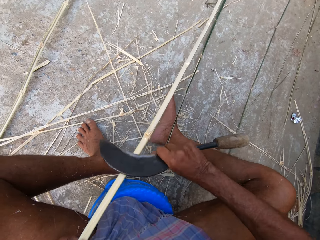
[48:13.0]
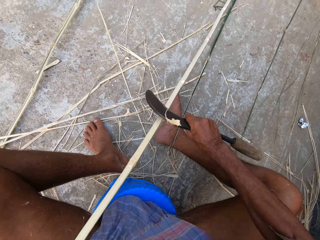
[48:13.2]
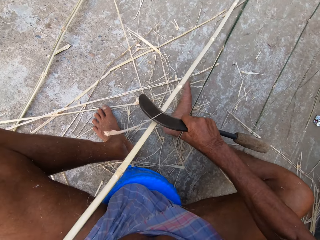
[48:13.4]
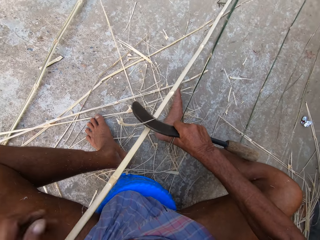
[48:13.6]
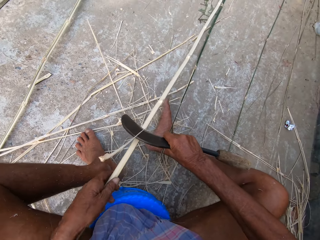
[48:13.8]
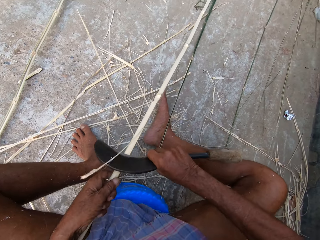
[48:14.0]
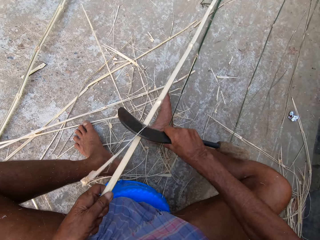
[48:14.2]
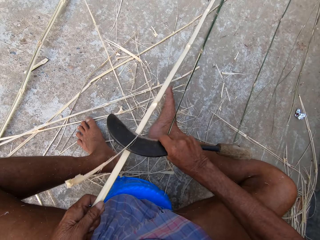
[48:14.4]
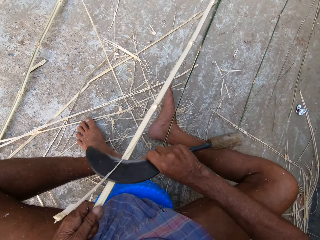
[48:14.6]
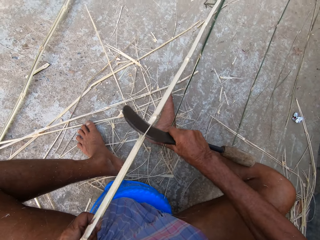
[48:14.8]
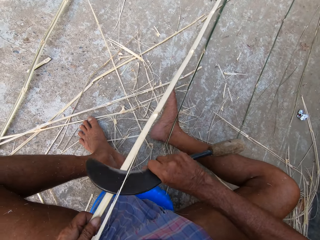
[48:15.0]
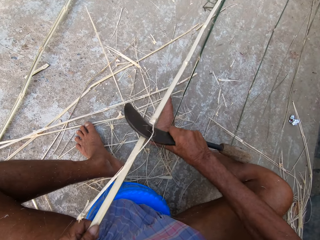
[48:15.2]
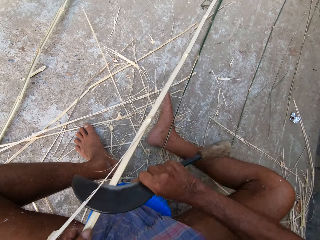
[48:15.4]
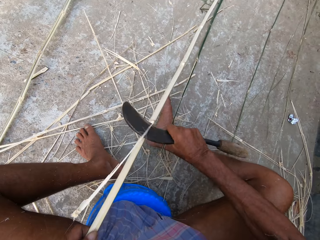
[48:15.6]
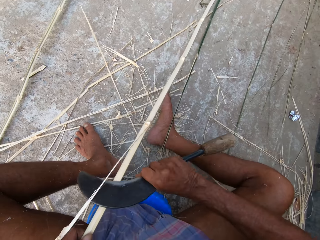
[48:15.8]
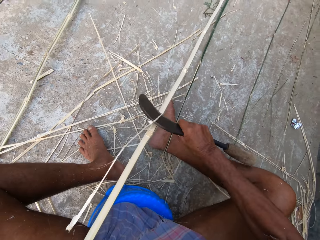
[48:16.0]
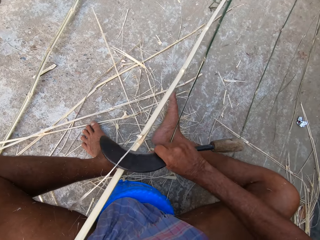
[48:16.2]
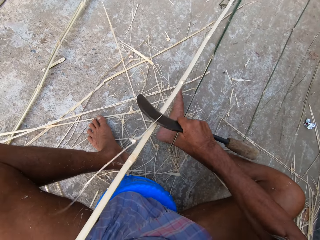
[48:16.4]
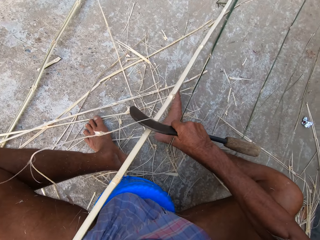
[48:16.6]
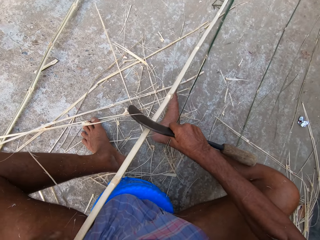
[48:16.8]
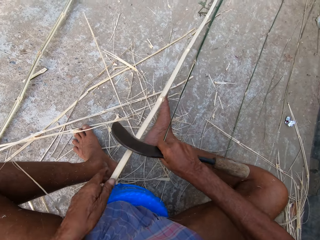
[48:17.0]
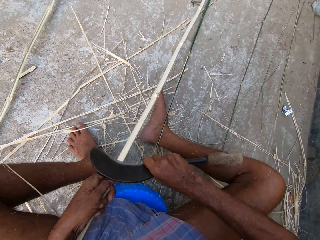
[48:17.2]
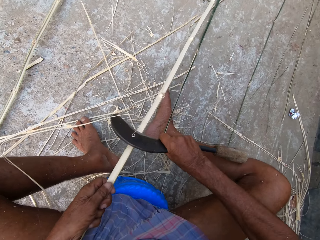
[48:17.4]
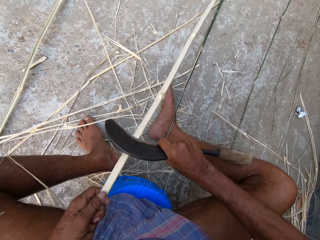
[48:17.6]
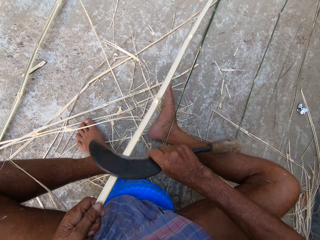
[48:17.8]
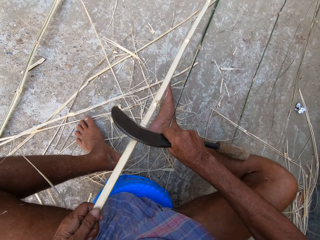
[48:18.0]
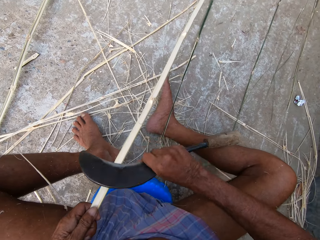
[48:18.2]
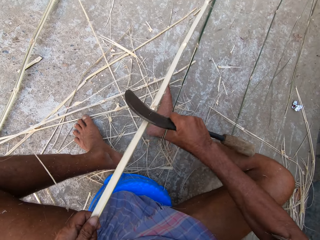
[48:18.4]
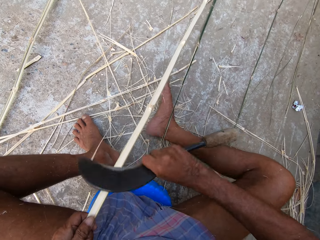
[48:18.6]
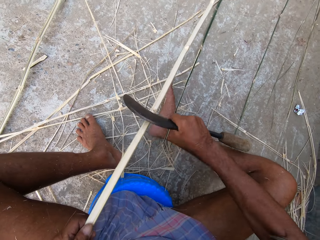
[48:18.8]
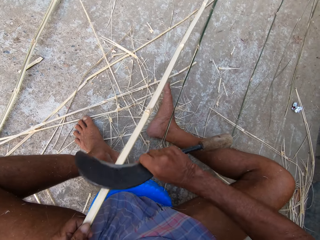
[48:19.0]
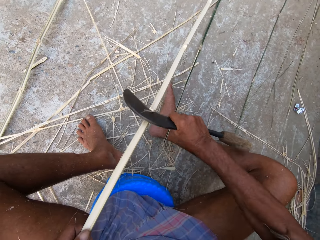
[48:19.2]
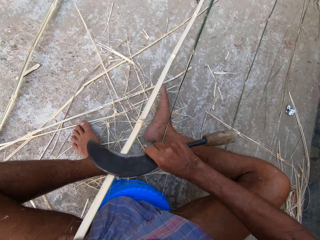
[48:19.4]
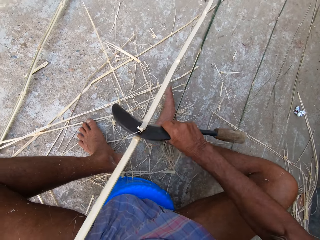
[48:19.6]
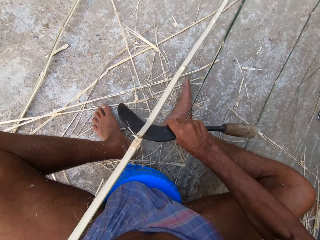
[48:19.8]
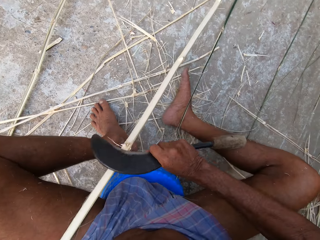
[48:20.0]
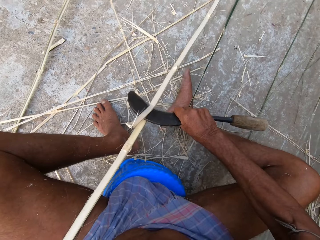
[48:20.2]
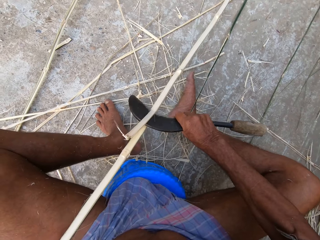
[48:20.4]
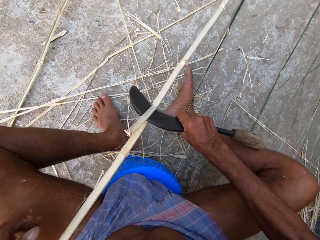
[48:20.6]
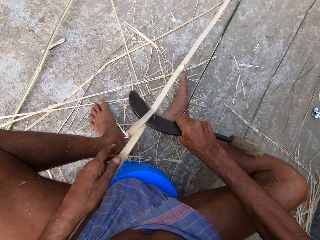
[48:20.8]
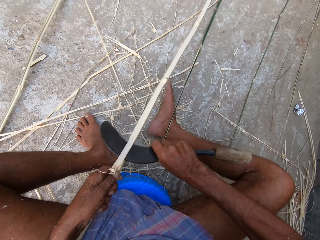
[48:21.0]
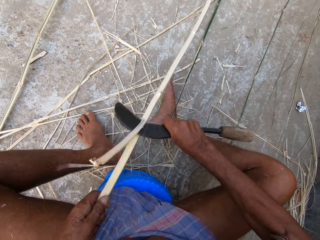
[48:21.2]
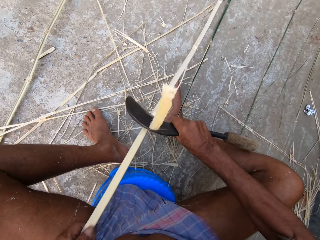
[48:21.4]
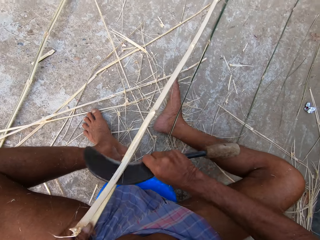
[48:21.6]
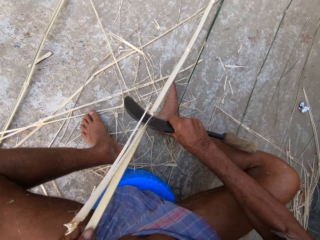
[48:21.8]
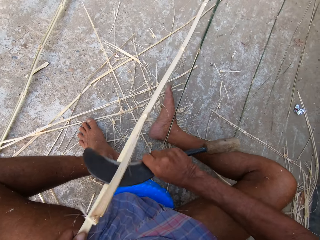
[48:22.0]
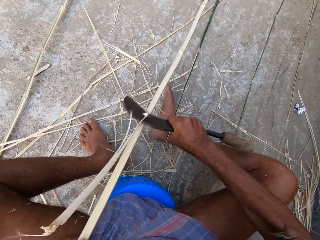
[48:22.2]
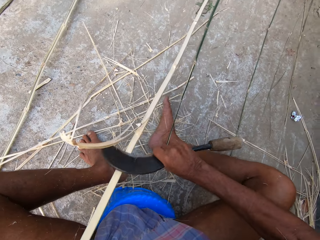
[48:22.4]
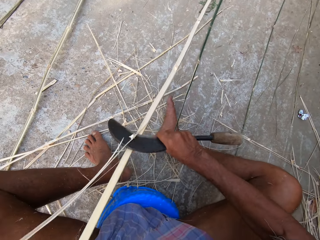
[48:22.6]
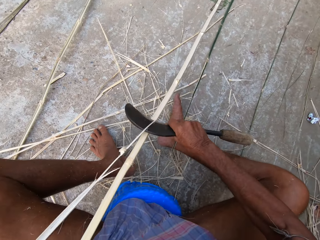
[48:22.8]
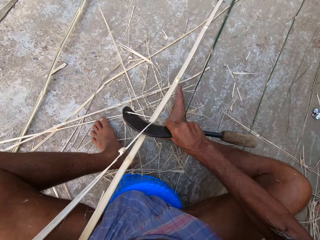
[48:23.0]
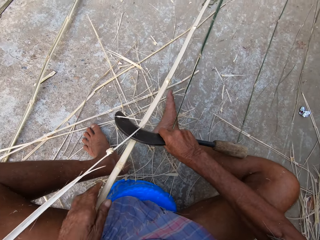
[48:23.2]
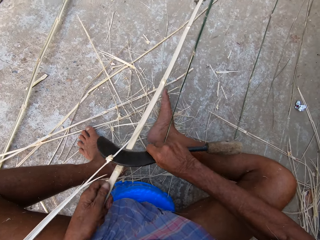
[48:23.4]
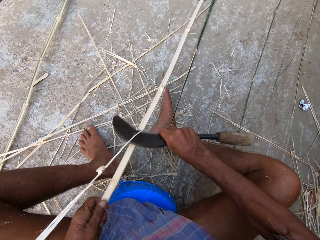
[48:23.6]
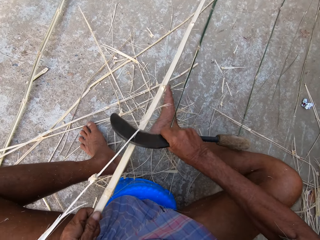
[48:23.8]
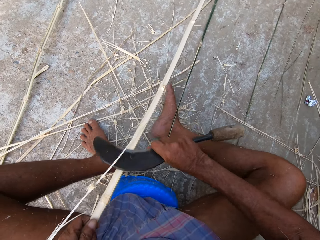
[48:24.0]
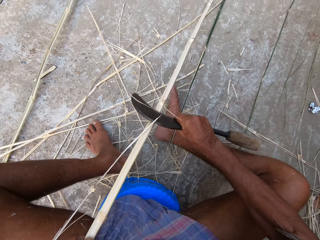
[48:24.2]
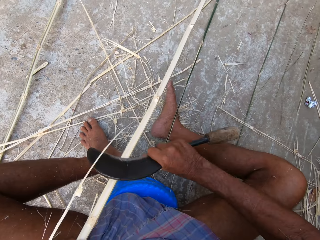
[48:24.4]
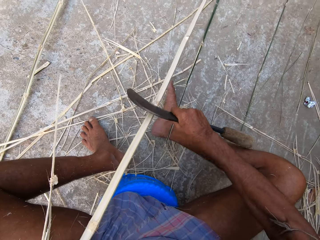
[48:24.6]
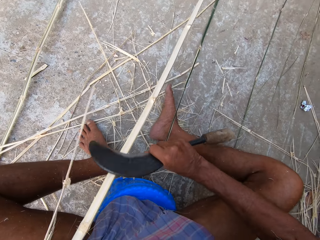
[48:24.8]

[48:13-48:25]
The camera wearer talks with a person. They cut a bamboo stick with a sickle tool. They move the bamboo stick. They cut the bamboo stick with the sickle tool.

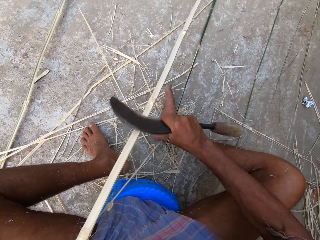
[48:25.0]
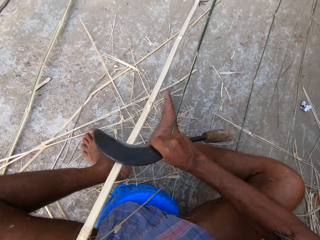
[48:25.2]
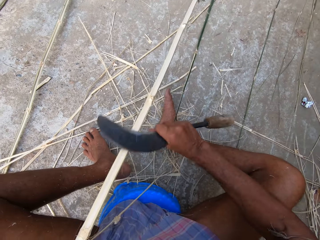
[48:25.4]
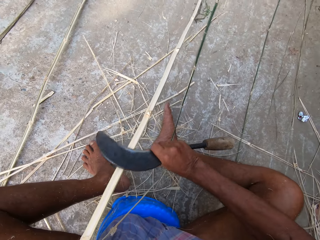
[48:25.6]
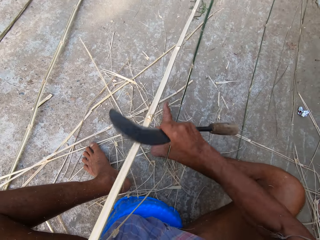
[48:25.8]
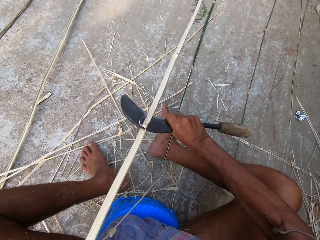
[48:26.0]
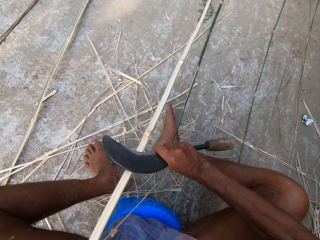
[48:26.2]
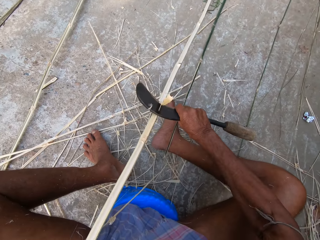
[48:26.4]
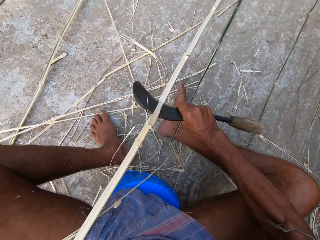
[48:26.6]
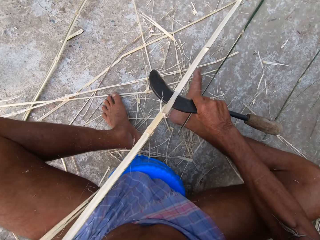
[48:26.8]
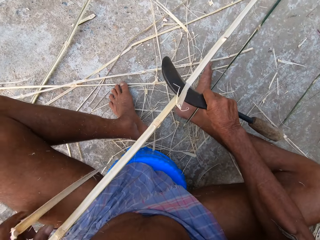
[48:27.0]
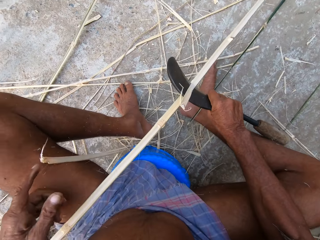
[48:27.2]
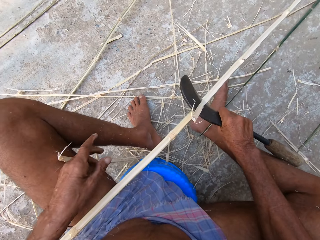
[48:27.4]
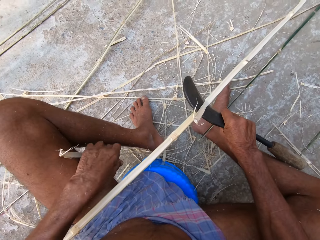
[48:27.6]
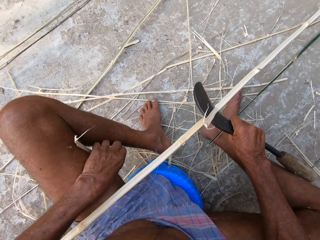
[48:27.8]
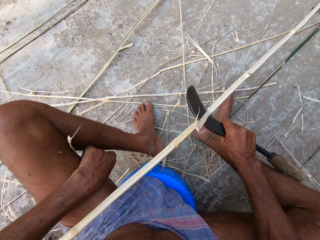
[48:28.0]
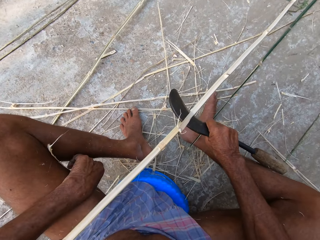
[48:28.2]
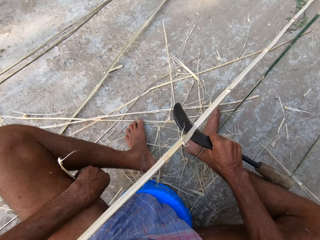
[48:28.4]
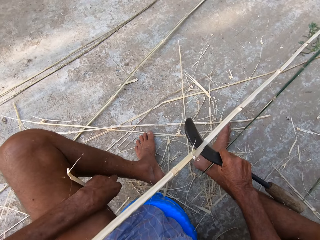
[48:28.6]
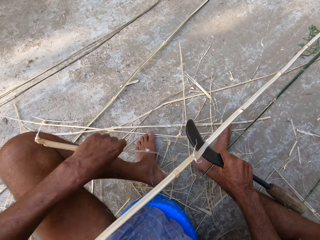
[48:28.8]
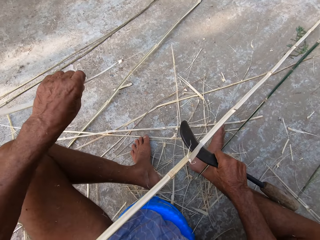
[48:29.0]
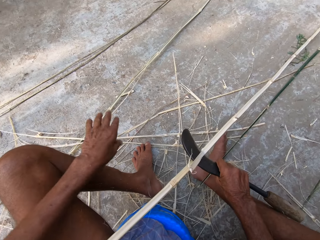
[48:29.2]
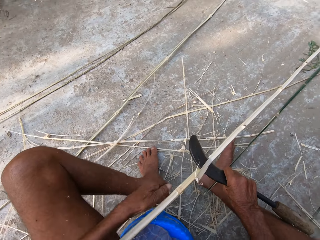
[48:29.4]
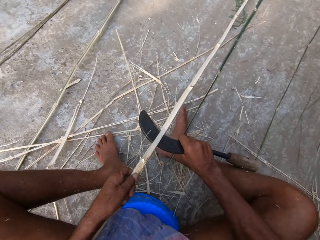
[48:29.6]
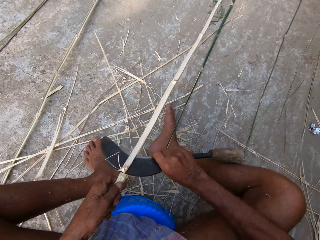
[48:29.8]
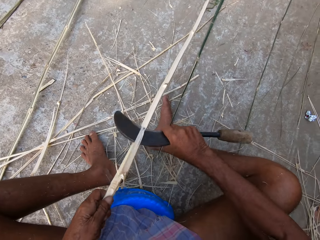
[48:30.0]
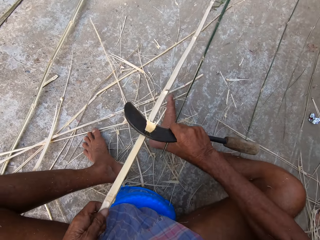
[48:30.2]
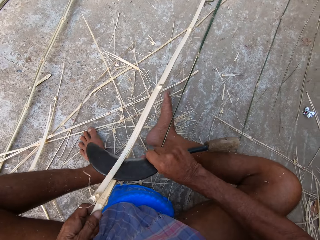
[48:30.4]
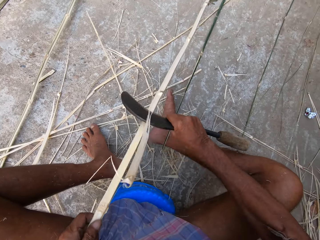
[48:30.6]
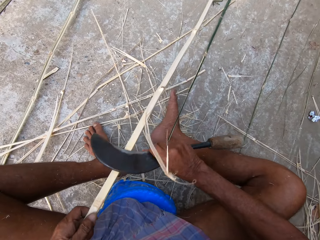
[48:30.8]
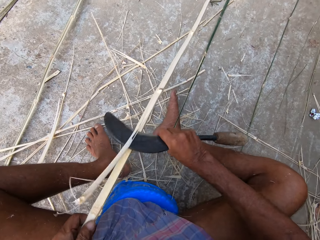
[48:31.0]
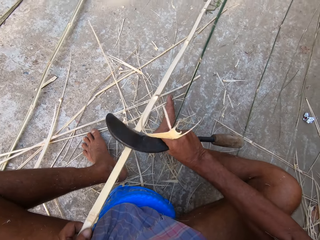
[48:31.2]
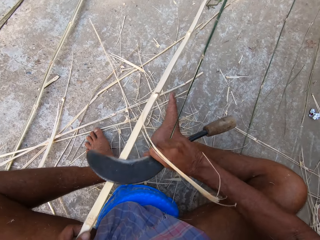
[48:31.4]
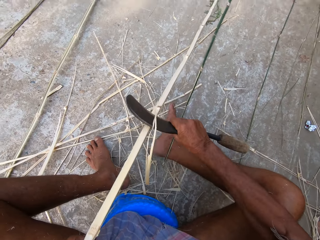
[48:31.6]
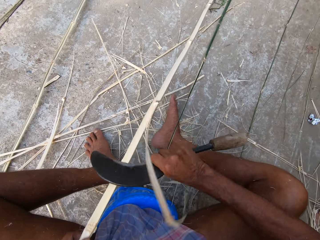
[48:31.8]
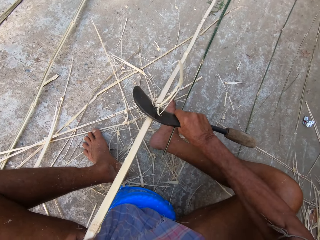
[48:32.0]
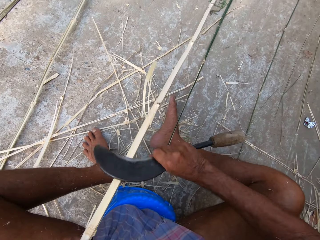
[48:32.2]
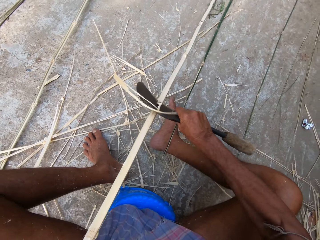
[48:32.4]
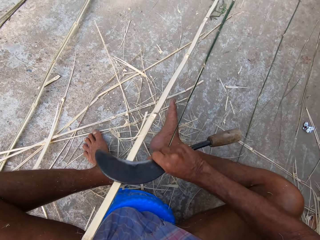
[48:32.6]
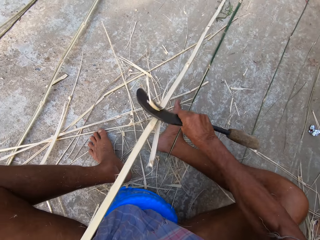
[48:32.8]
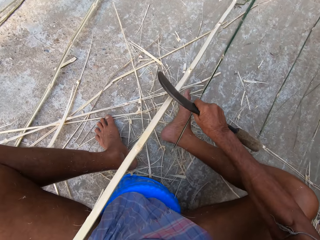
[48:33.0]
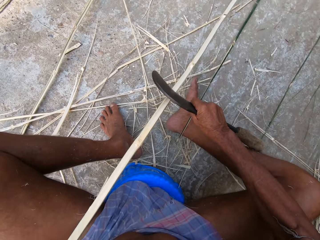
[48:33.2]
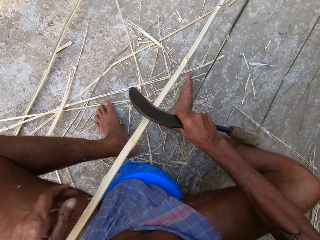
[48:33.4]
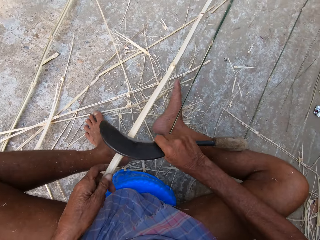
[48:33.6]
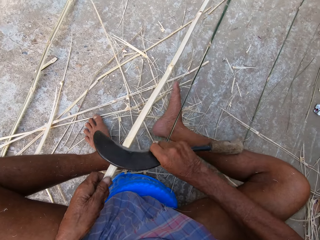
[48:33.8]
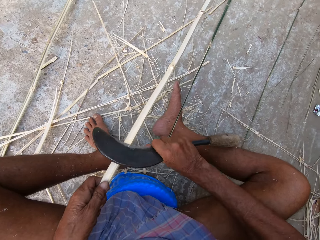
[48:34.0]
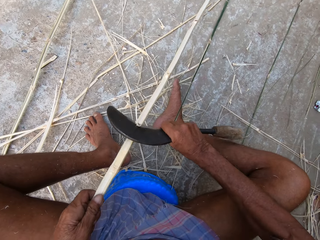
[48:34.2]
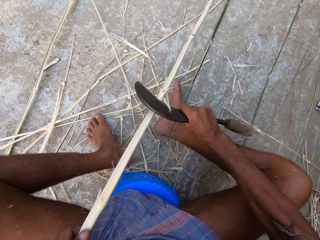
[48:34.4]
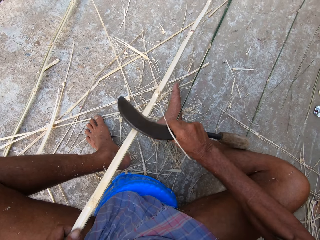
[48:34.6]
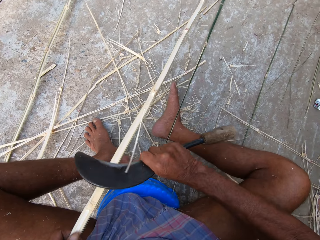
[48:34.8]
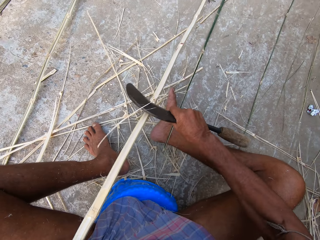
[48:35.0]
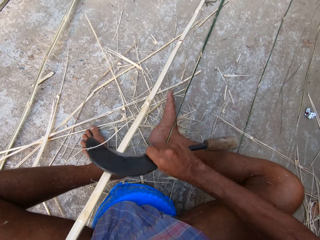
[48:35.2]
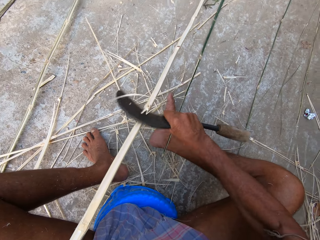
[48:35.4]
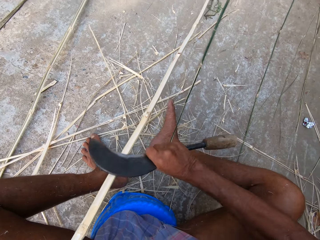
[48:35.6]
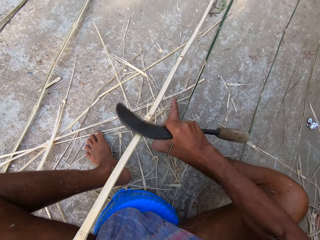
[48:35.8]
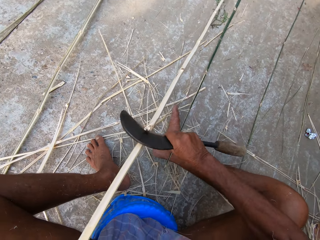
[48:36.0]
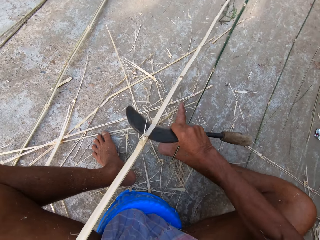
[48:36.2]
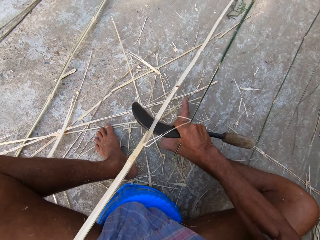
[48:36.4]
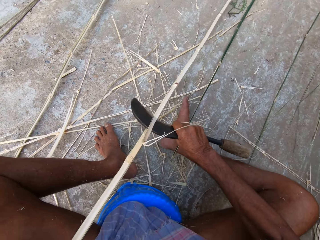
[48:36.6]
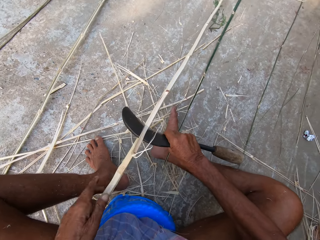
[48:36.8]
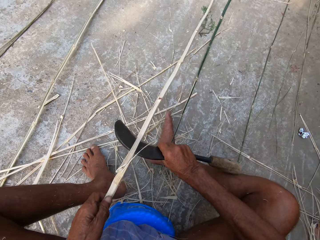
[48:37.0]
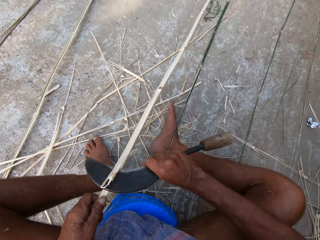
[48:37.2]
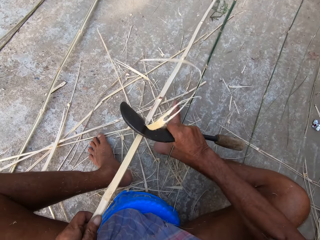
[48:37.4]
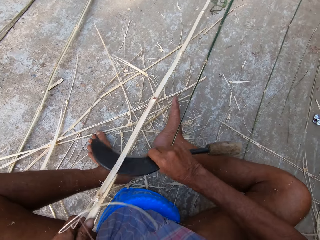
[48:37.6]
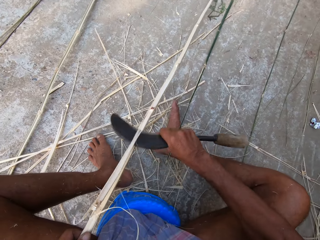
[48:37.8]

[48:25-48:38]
The camera wearer talks with a person. He picks up a slash bamboo stick. He throws a bamboo strip with his left hand. He drops the slash bamboo stick. He cuts the bamboo stick in his left hand with the sickle in his right hand. The person talks with the camera wearer. The camera wearer cuts the bamboo stick with the sickle tool.
